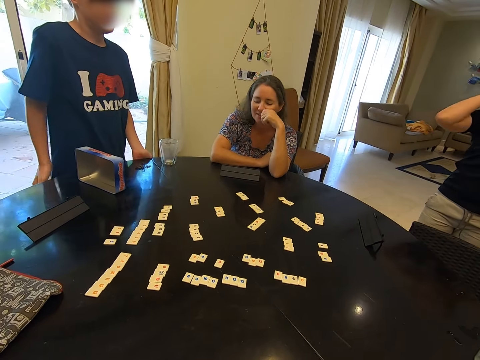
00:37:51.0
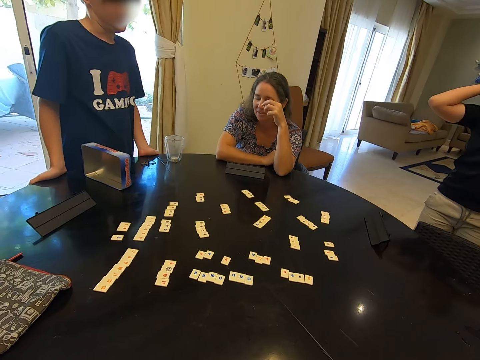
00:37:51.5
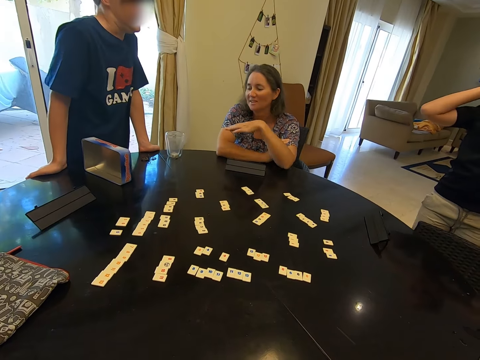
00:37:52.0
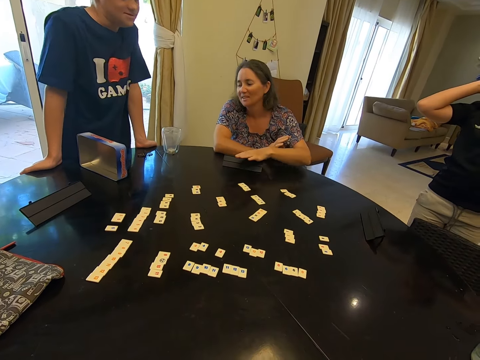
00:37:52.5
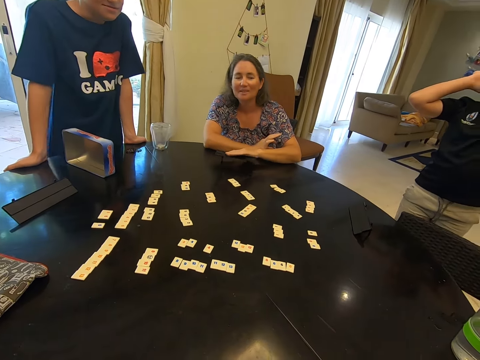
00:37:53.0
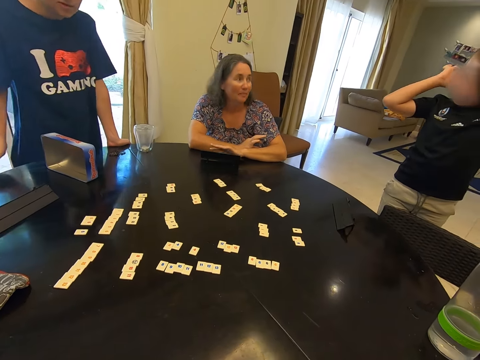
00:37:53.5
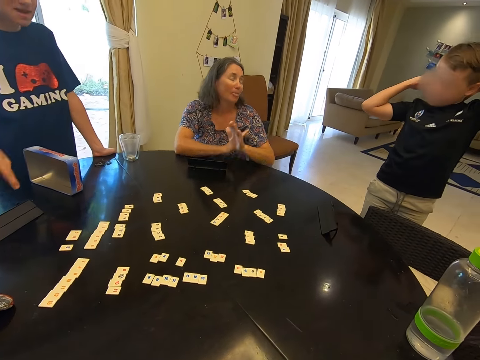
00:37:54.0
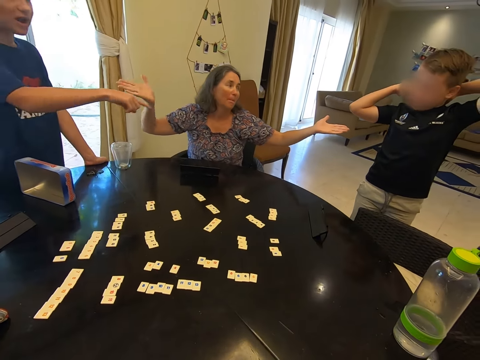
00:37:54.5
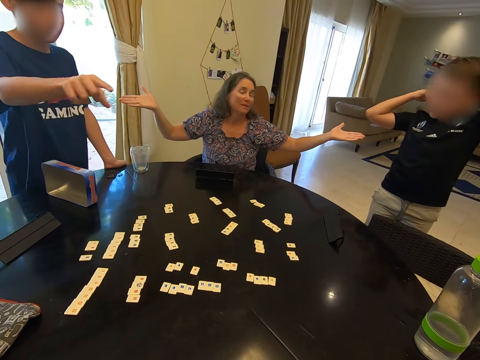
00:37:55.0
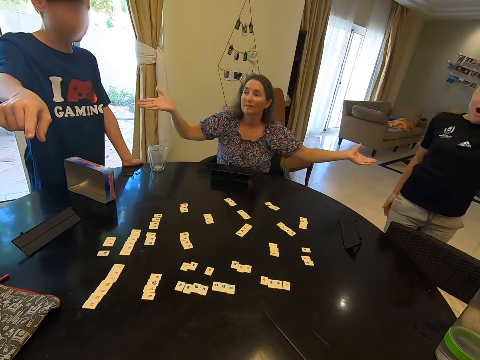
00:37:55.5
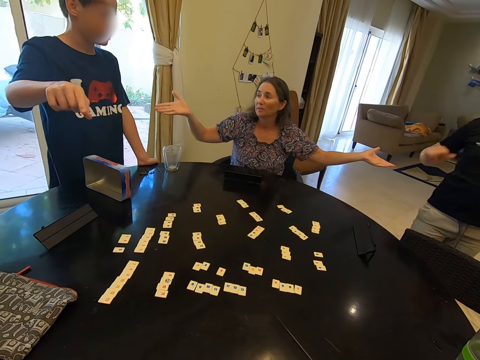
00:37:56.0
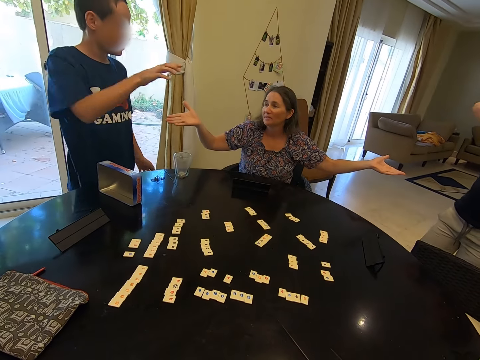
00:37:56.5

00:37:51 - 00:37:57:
A boy stands along the table. A lady positions a card stand on the table. The boy gestures and converses. The lady gestures and converses. The lady raises the hand.

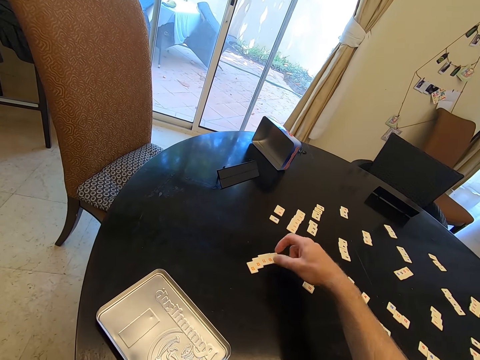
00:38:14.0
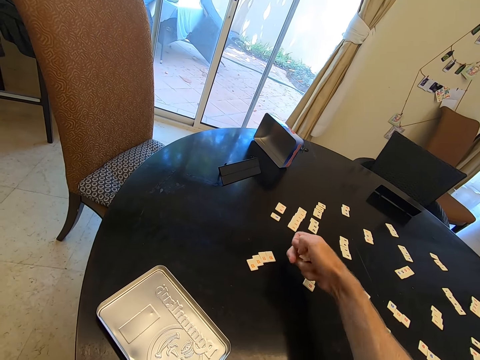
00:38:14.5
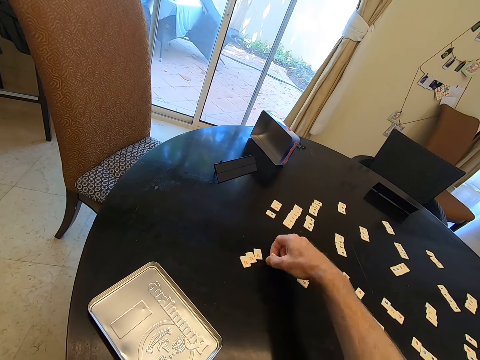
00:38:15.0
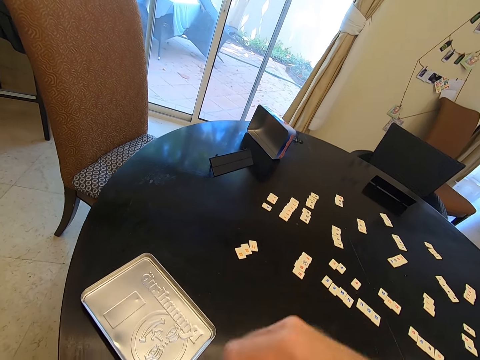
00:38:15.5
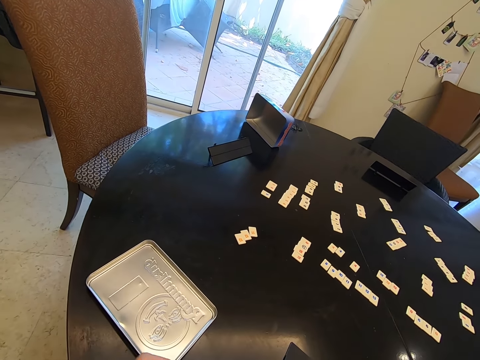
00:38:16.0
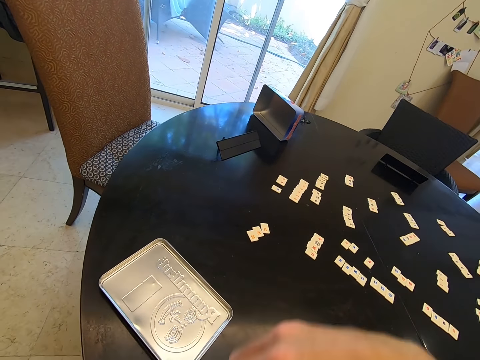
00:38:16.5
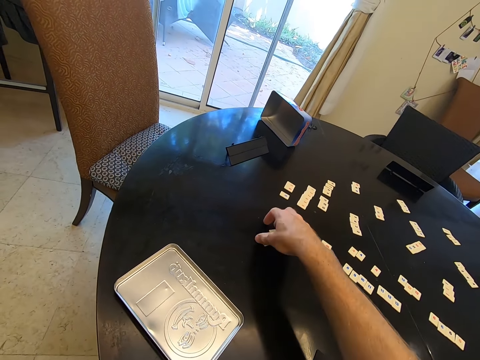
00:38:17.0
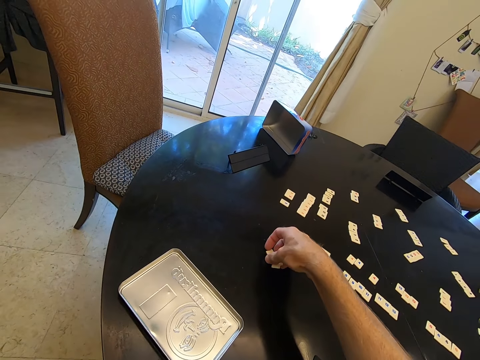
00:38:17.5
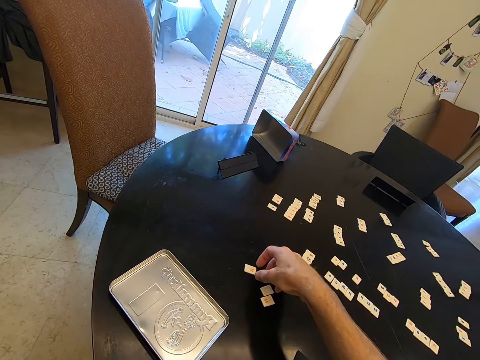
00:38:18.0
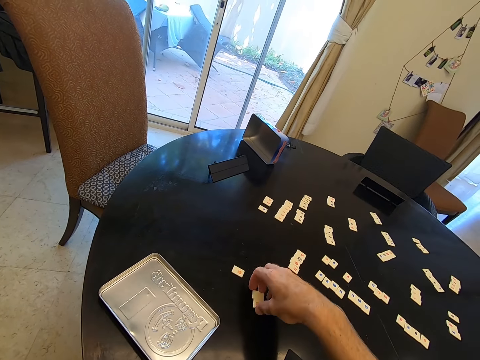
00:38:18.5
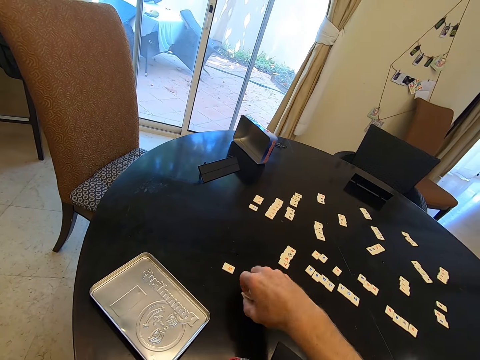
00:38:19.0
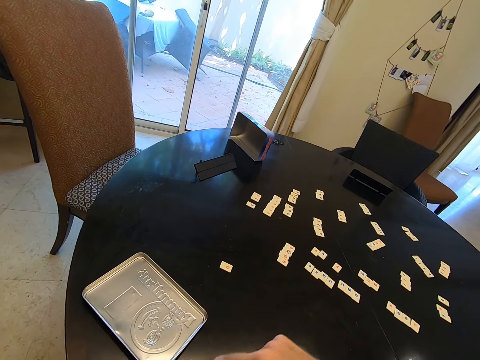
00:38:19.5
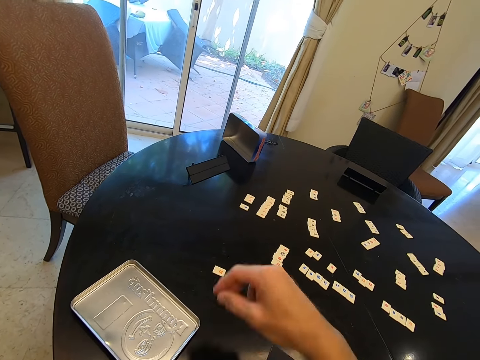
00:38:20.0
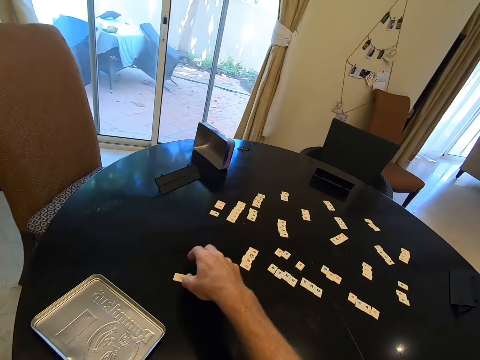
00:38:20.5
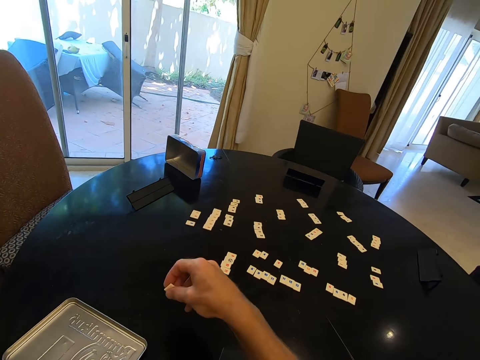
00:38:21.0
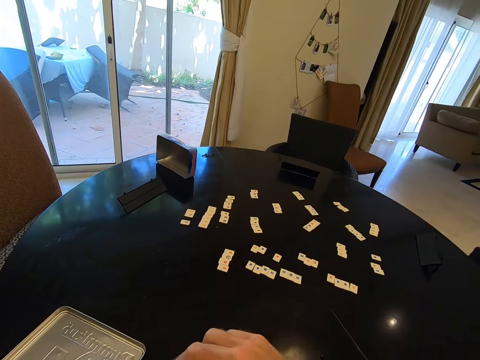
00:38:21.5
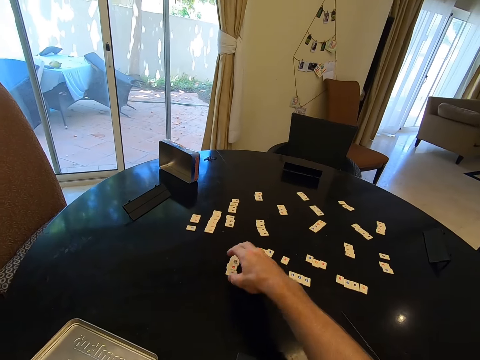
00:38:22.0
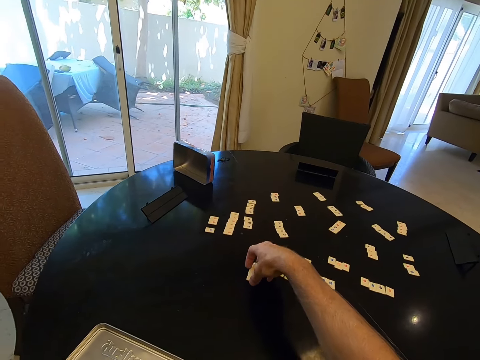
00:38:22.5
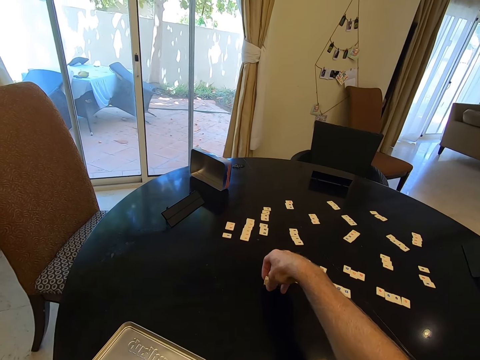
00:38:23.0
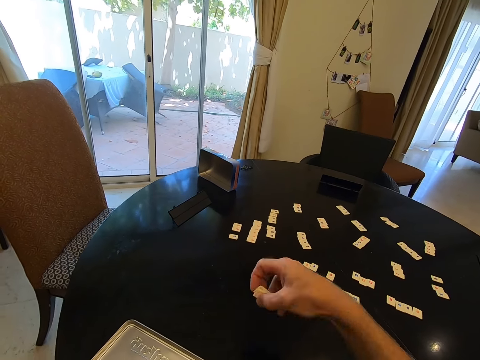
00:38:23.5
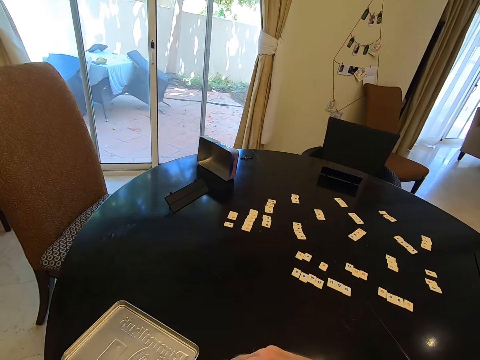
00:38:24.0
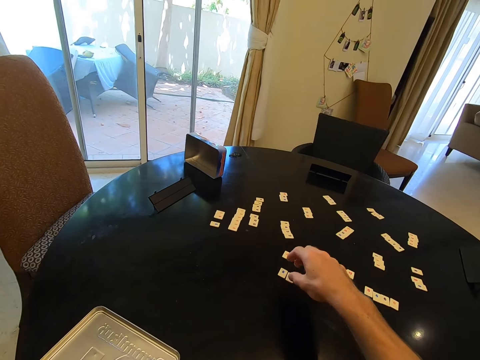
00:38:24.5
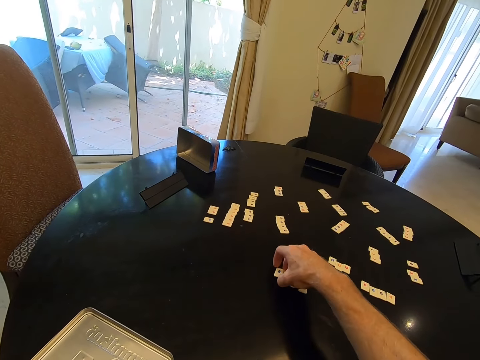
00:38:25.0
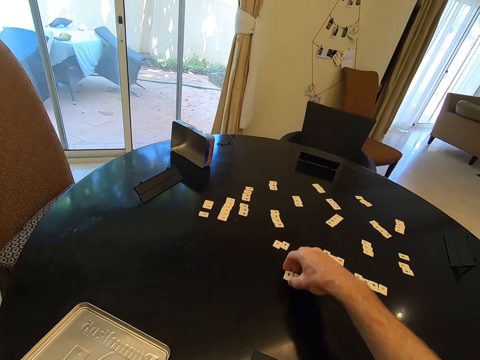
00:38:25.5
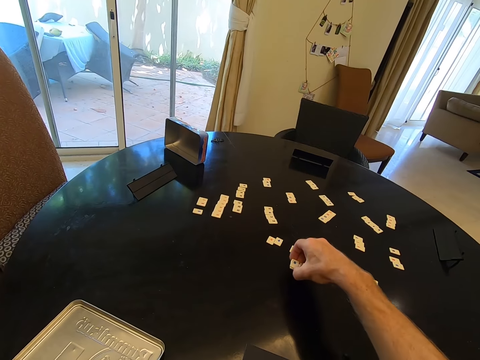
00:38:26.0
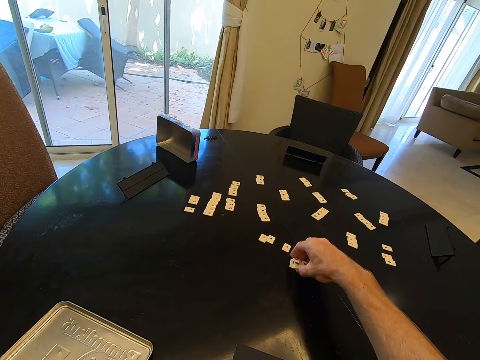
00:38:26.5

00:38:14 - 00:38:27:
The camera wearer puts cards in a pouch and collects cards on the table. They put cards in the pouch and collect cards on the table. They drop cards in the pouch and collect cards on the table. They drop cards in the pouch and collect cards on the table.

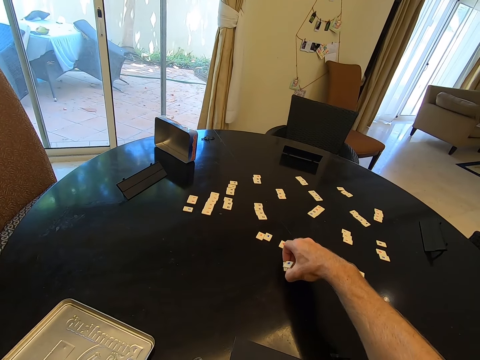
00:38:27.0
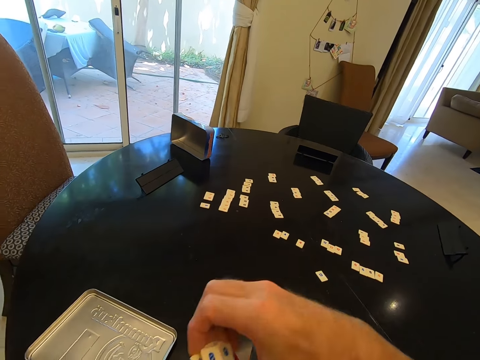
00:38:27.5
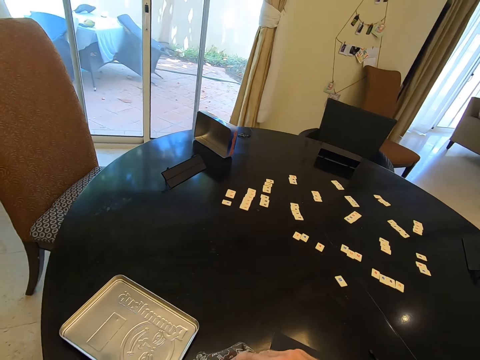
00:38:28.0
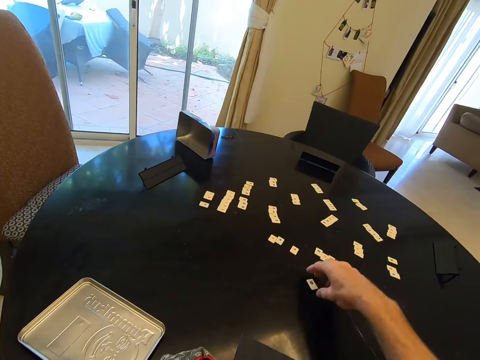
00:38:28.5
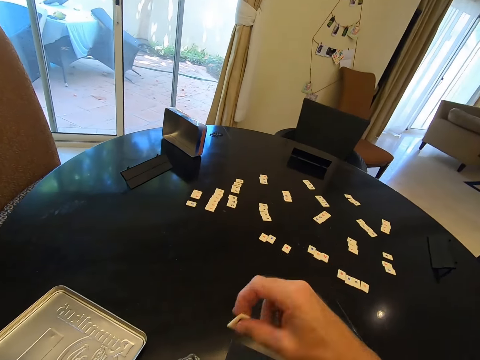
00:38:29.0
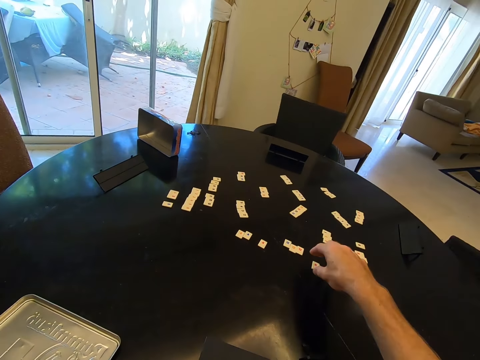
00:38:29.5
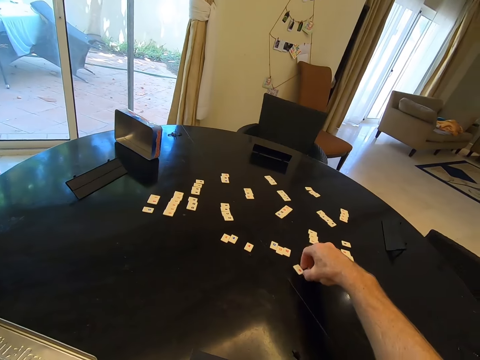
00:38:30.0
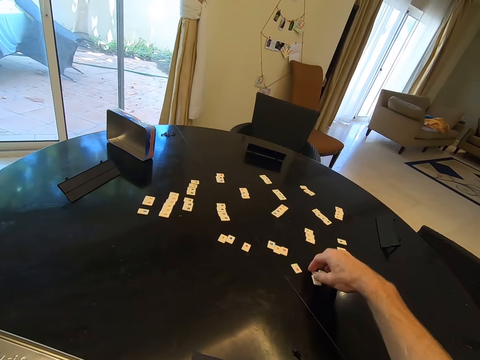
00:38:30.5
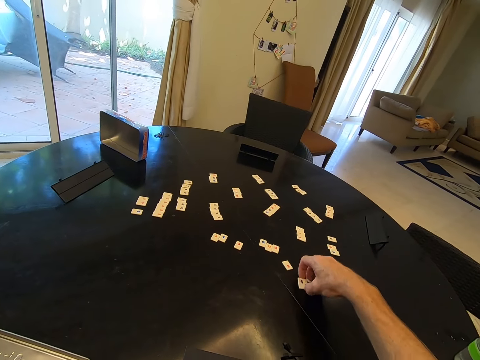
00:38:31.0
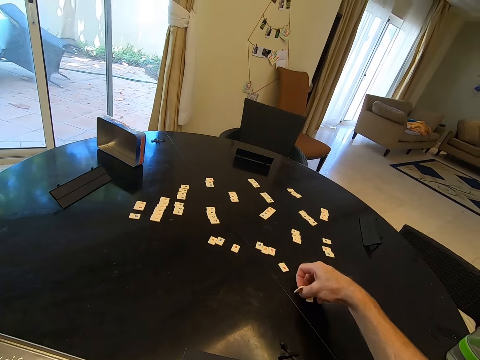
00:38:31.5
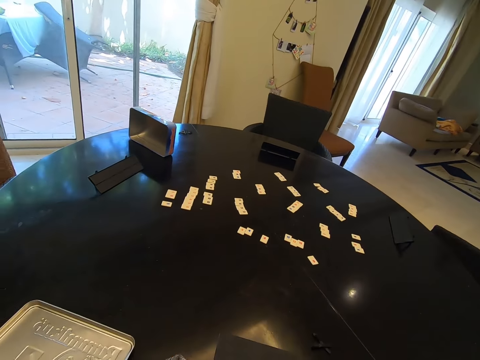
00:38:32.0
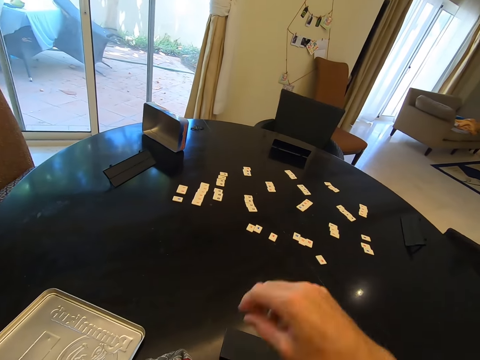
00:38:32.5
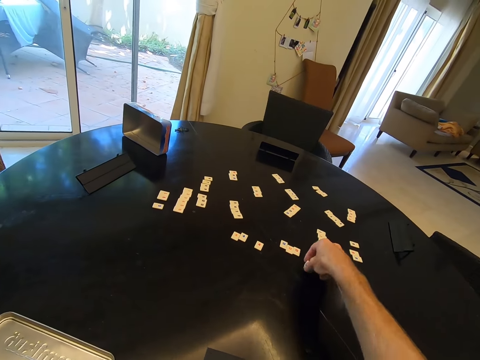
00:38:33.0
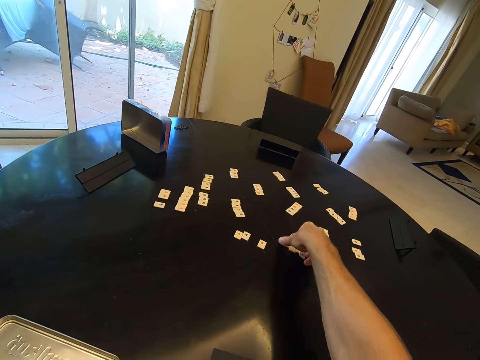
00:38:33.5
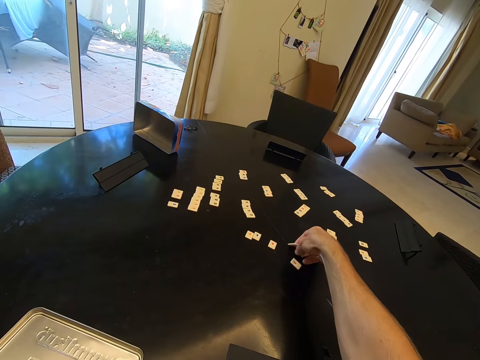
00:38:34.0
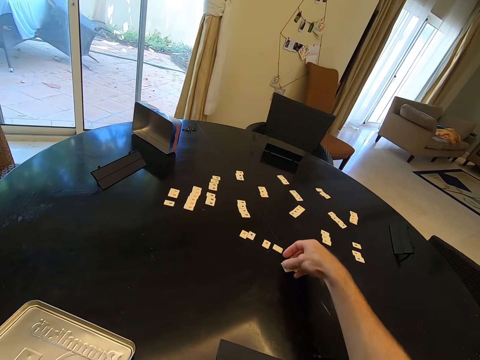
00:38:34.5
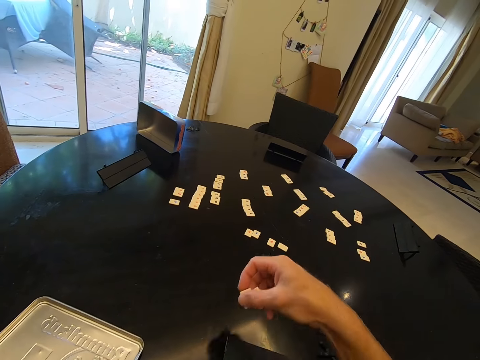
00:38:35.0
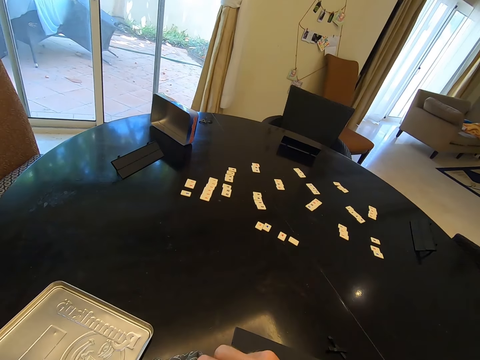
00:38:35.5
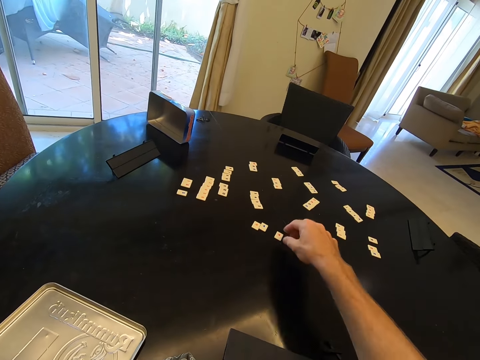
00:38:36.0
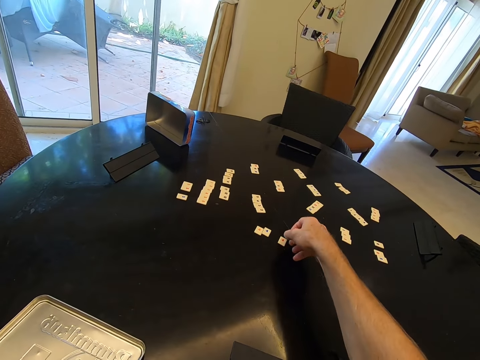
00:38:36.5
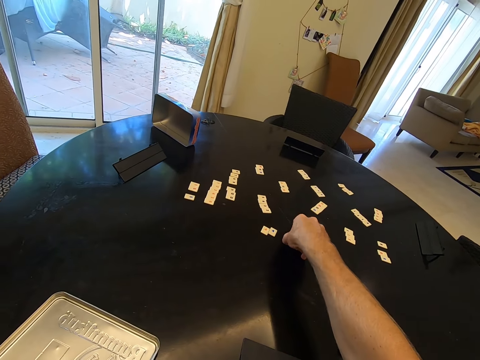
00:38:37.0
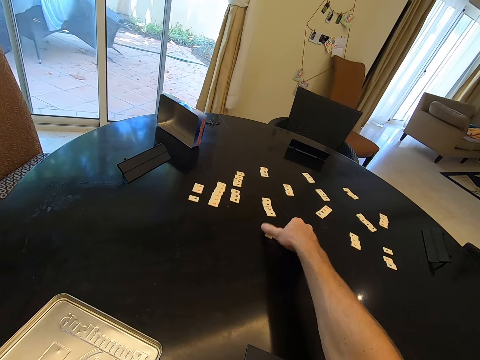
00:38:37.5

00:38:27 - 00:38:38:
The camera wearer drops cards in a pouch and collects cards on the table. They drop cards in the pouch and collect cards on the table. They drop cards in the pouch and collect cards on the table. They drop cards in the pouch and collect cards on the table.
